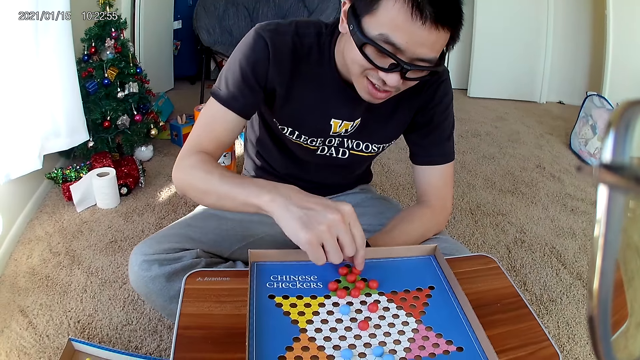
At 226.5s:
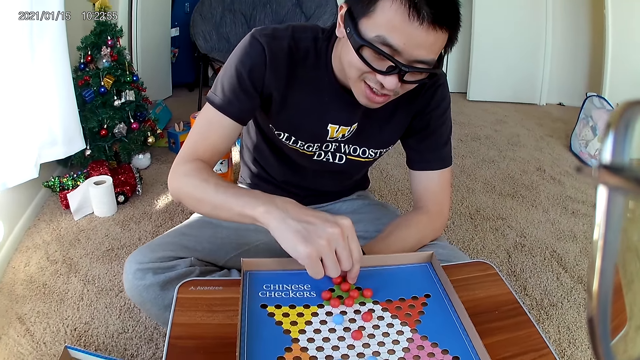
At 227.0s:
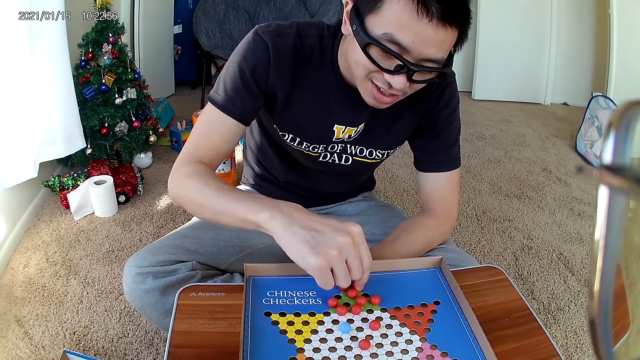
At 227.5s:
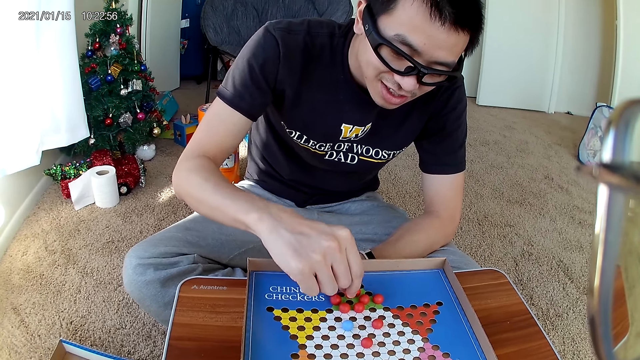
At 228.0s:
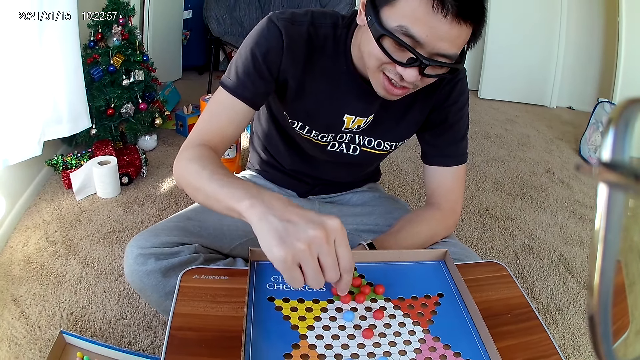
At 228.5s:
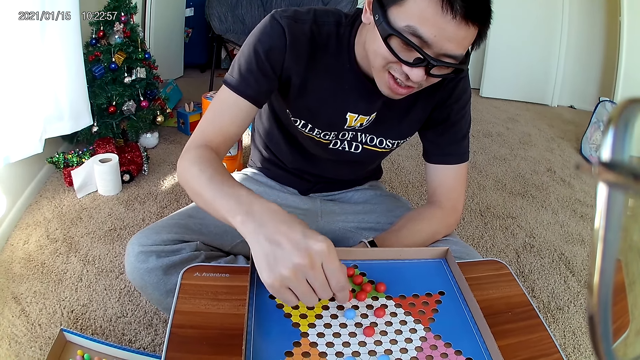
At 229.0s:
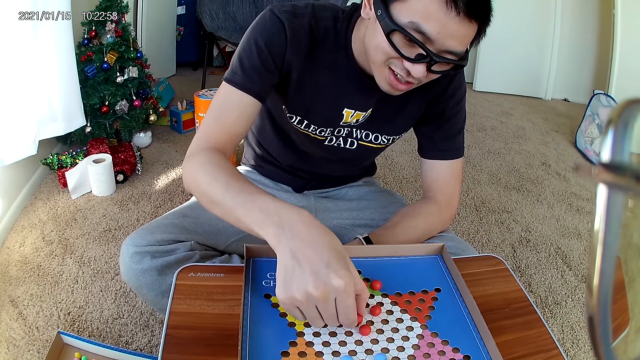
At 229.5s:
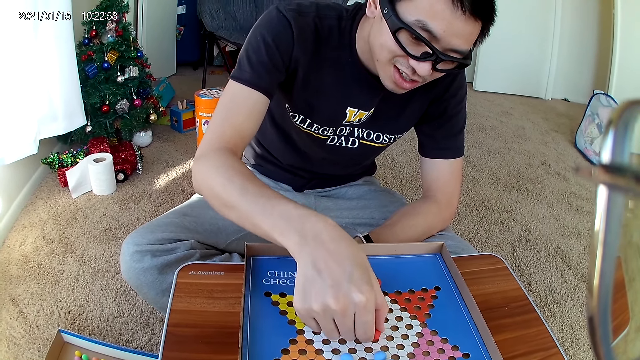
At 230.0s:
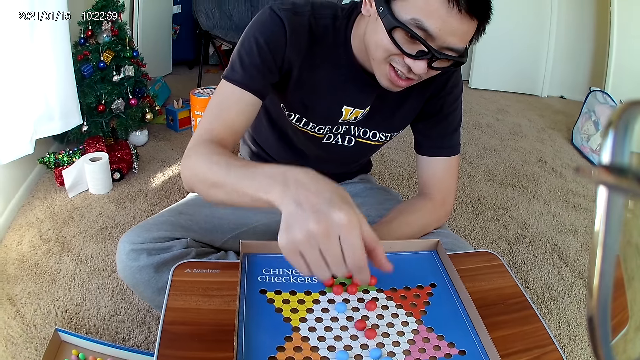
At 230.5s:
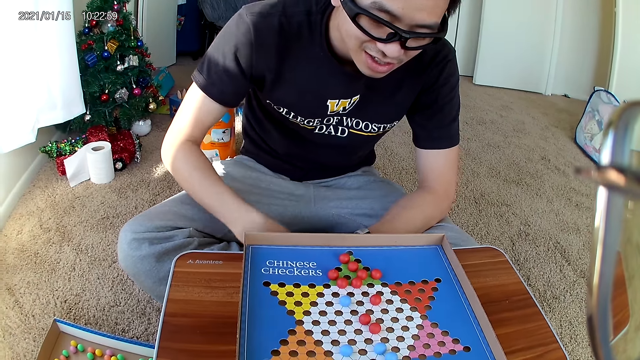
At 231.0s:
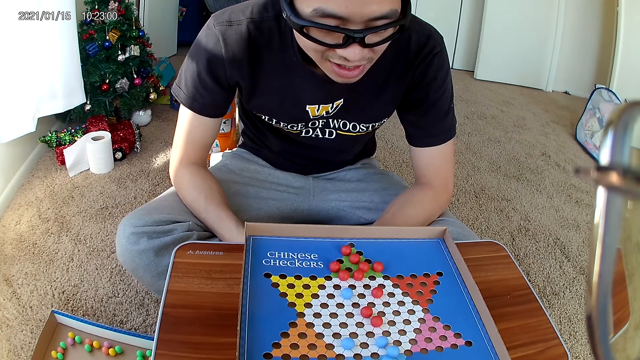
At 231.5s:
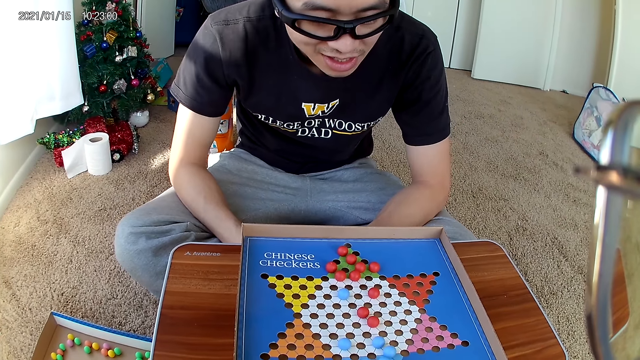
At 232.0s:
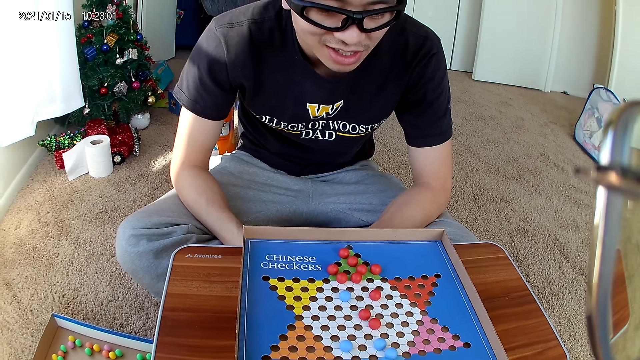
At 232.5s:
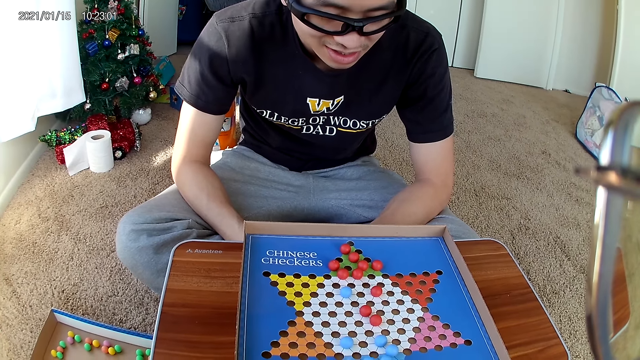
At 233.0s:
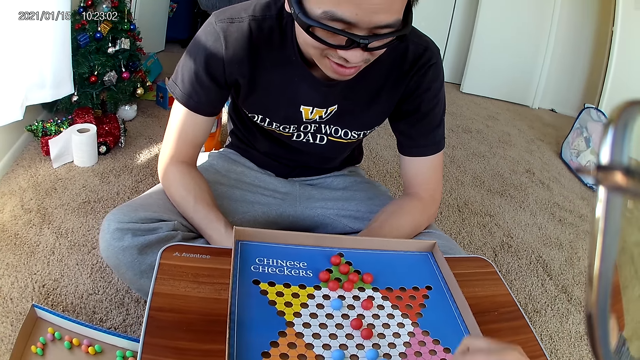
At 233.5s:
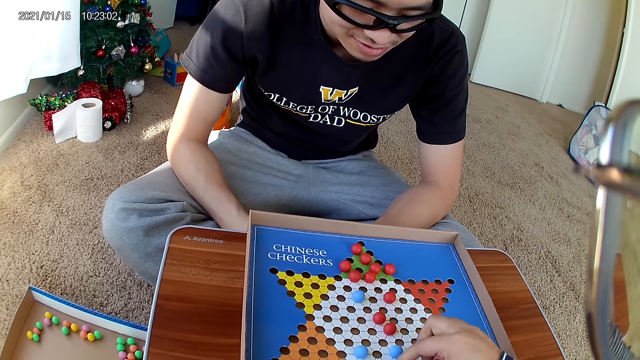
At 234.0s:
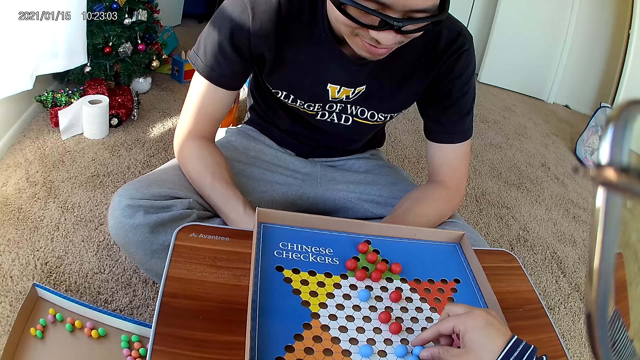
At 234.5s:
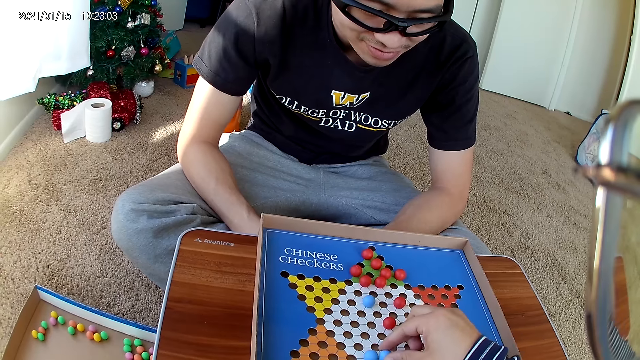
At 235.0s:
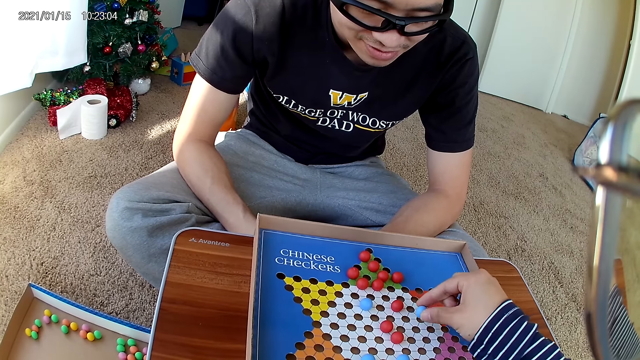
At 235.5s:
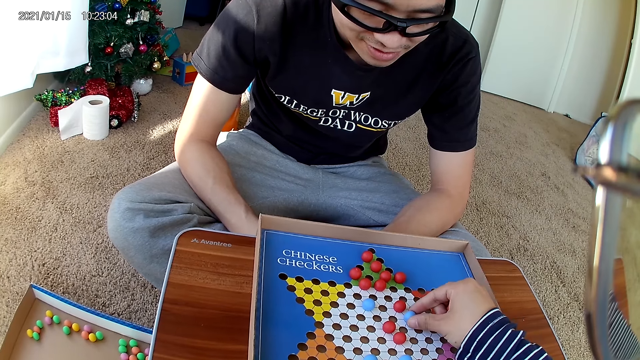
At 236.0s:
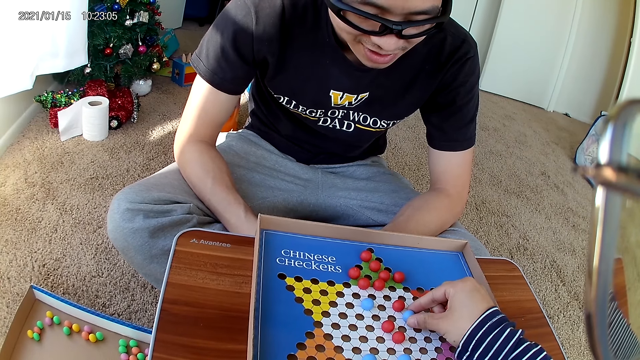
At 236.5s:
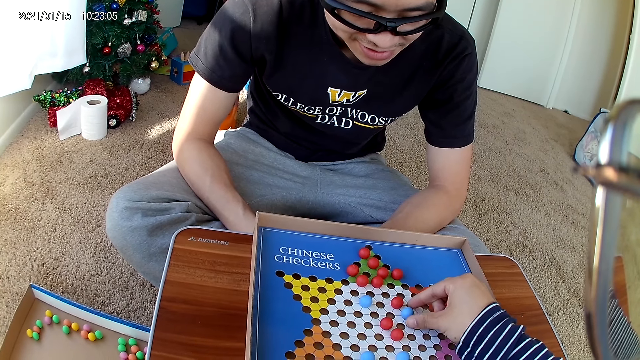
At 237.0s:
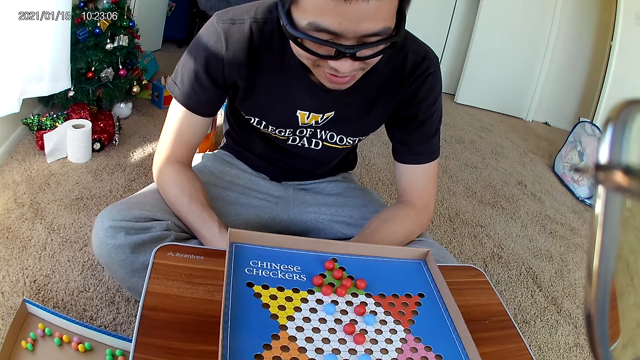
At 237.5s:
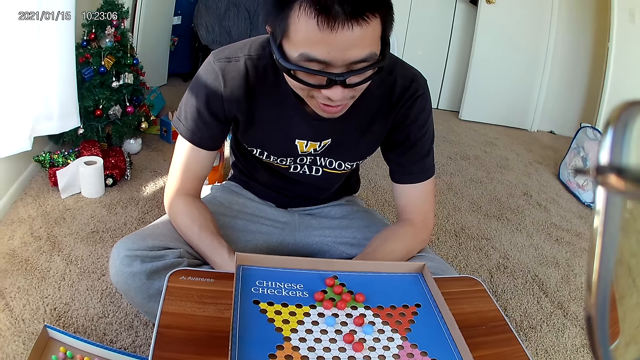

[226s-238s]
A man moves a red marble piece on the checkers board to a new position. The man picks a marble and puts the marble down. The man picks the marble and puts the marble down. The camera wearer moves a blue marble piece on the checkers board to a new position. They pick a marble and drop the marble.

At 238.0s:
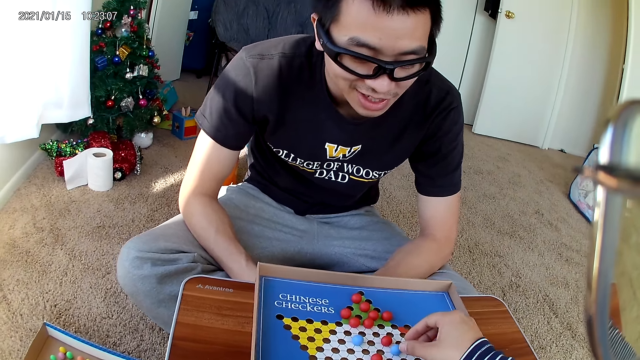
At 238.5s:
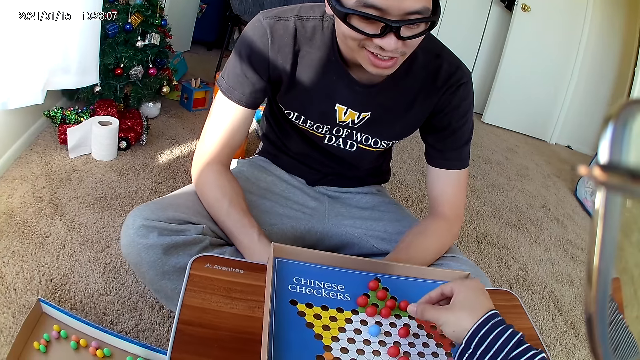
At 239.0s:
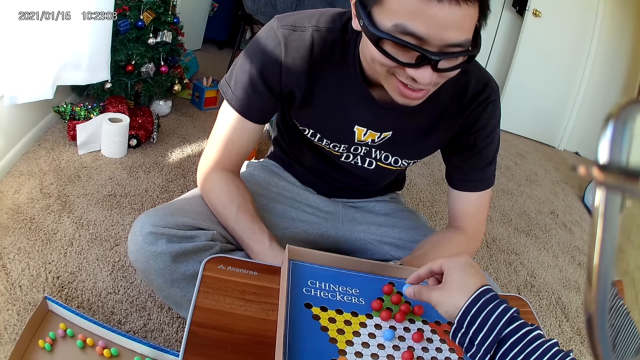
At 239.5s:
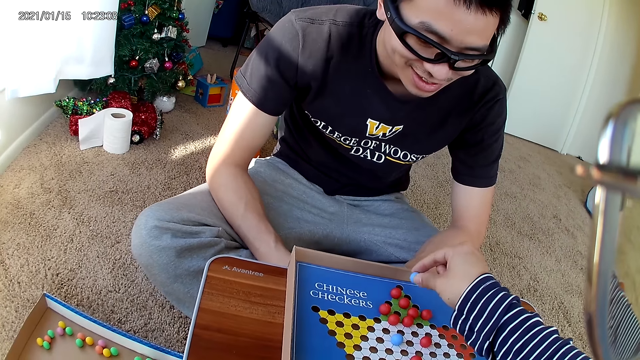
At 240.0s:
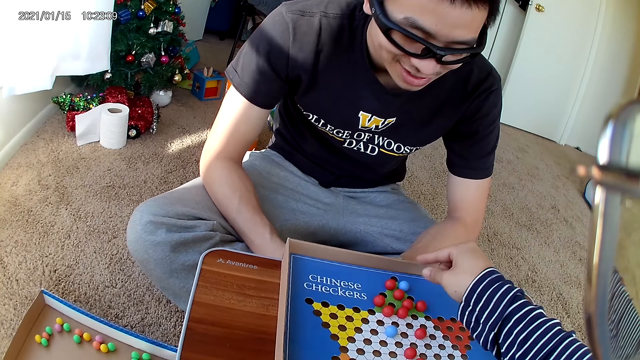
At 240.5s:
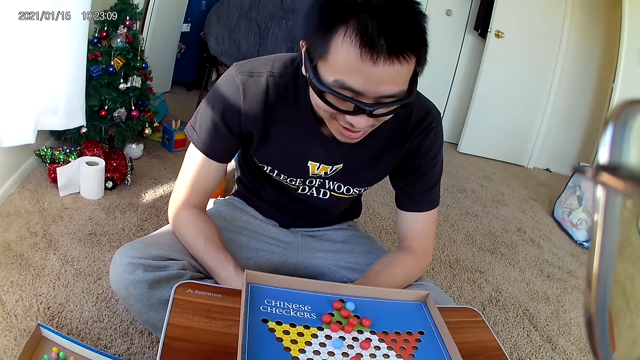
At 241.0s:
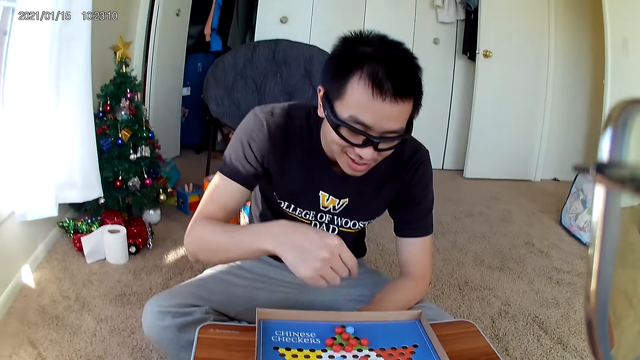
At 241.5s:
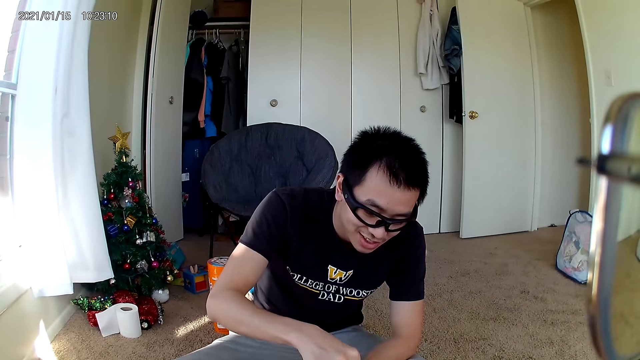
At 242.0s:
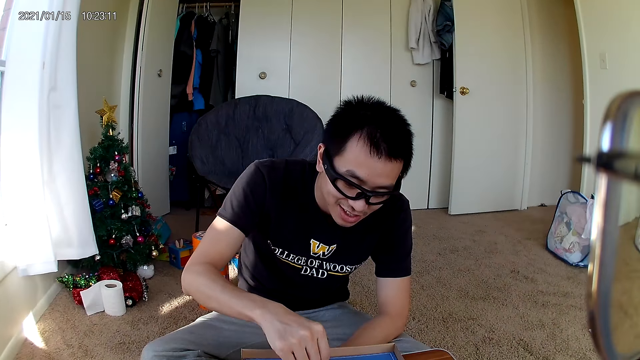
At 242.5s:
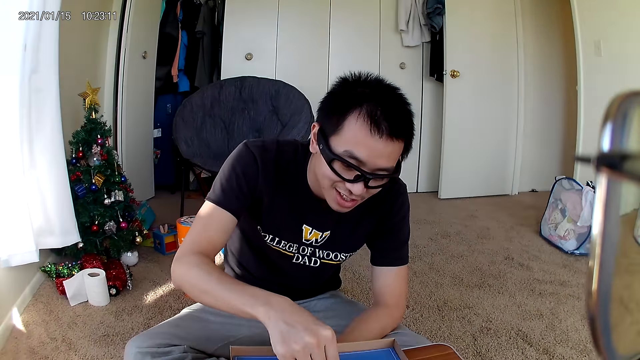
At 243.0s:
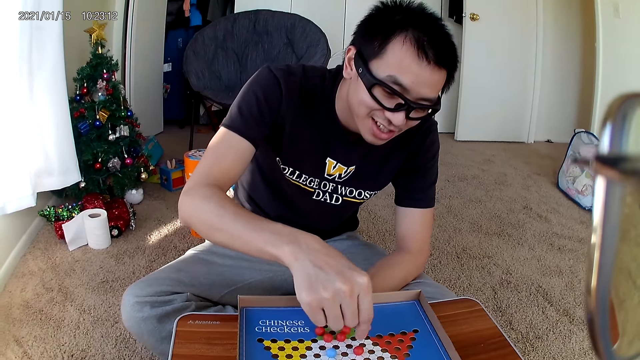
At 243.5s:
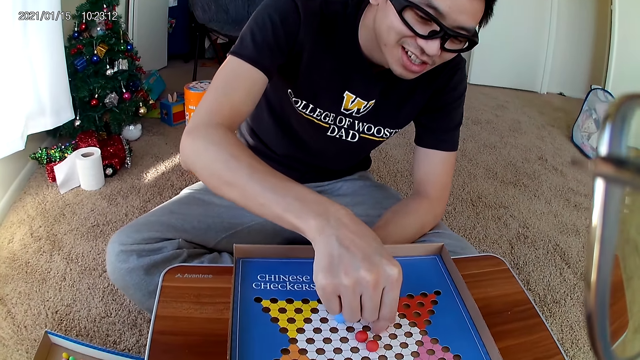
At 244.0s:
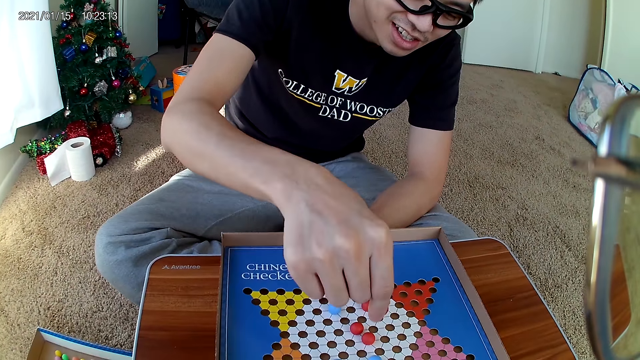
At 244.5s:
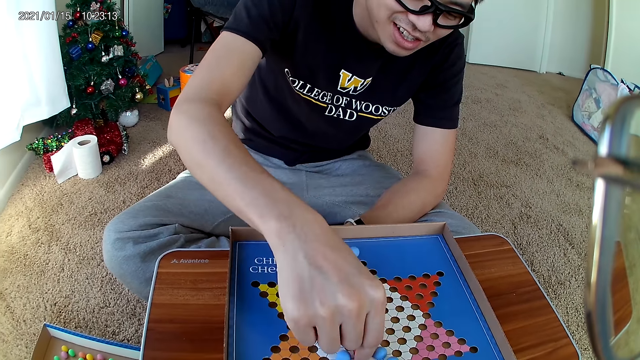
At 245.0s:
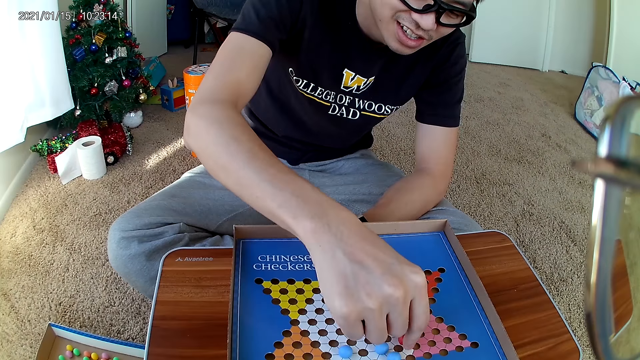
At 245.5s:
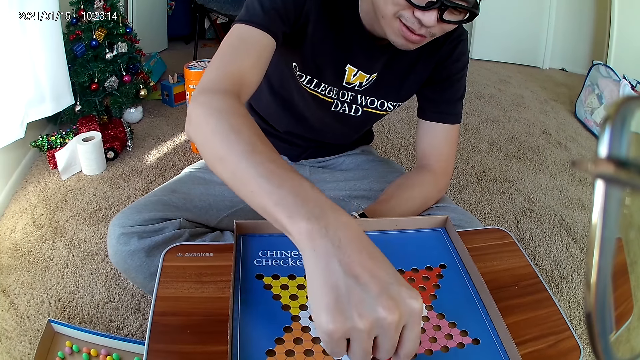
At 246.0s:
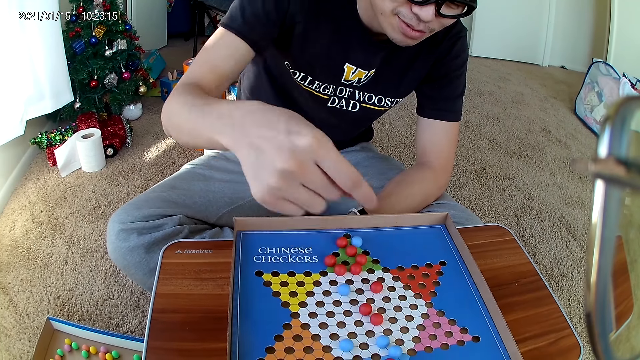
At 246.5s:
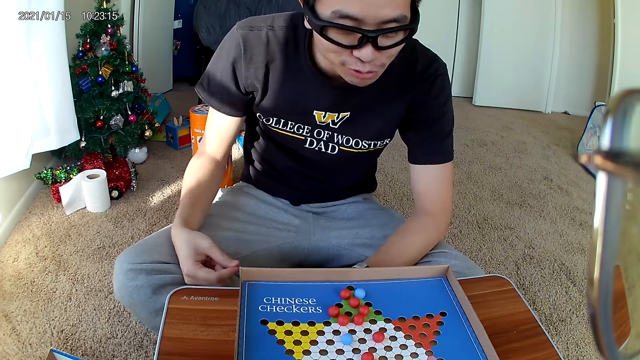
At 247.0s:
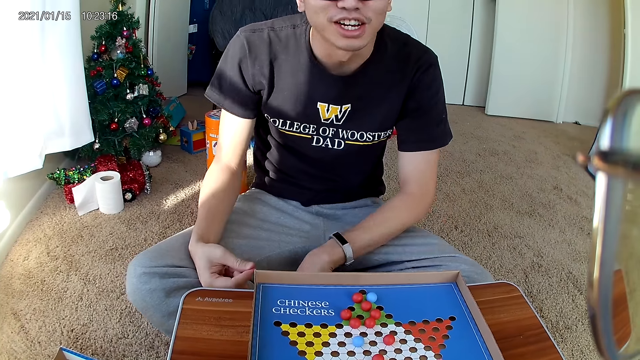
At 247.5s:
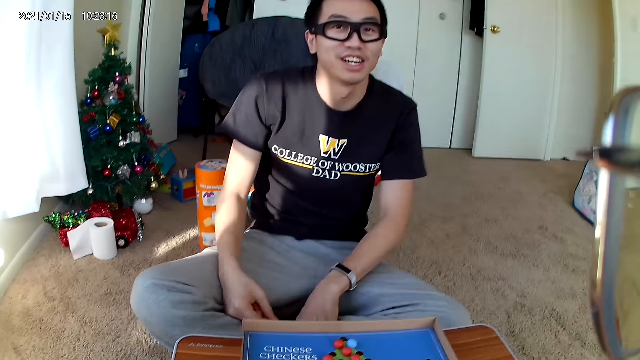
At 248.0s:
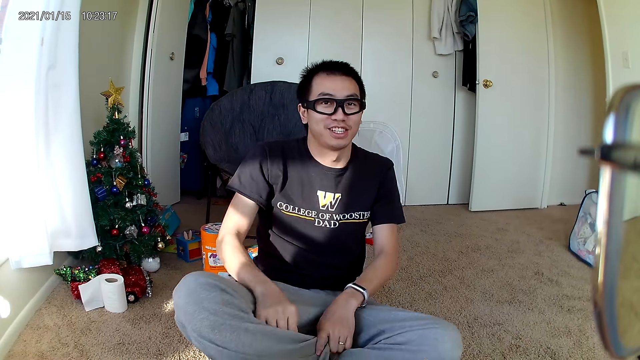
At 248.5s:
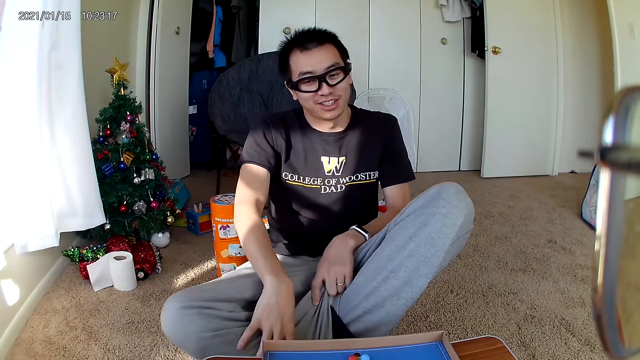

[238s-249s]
The camera wearer moves the blue marble piece on the checkers board to a new position. They pick a marble and drop the marble. A man moves a red marble piece on the checkers board to a new position. The man picks a marble and puts the marble down.
